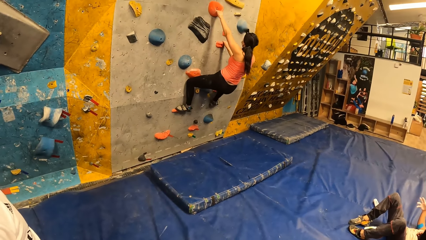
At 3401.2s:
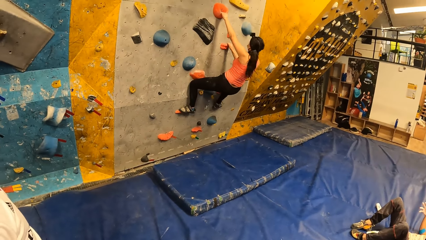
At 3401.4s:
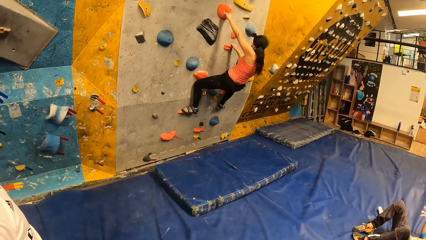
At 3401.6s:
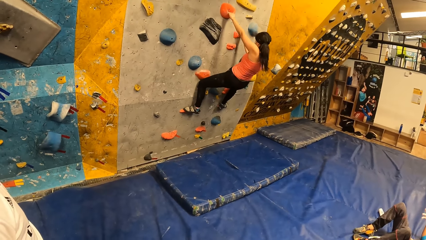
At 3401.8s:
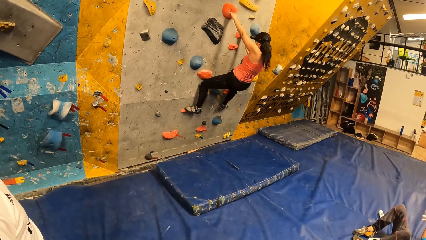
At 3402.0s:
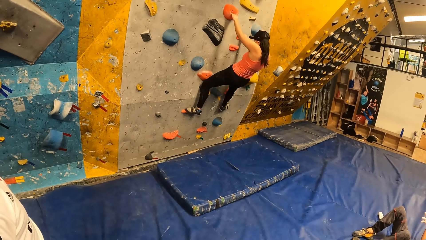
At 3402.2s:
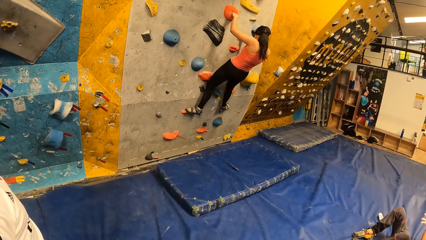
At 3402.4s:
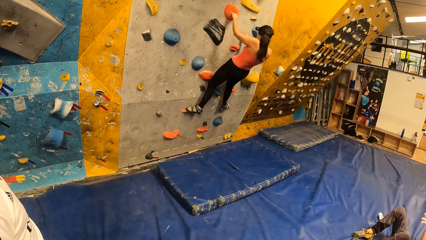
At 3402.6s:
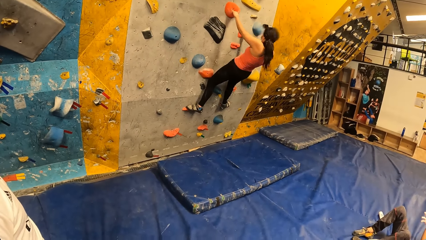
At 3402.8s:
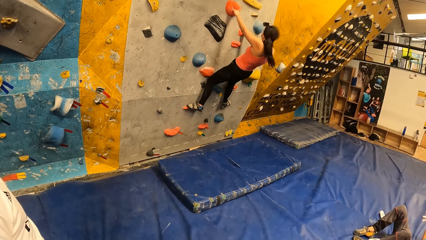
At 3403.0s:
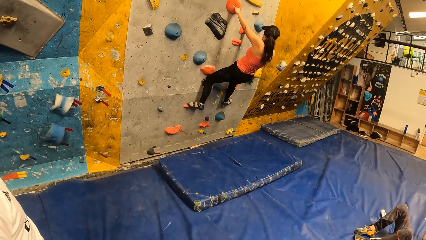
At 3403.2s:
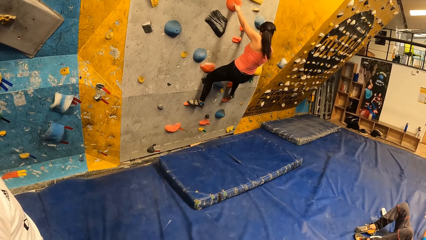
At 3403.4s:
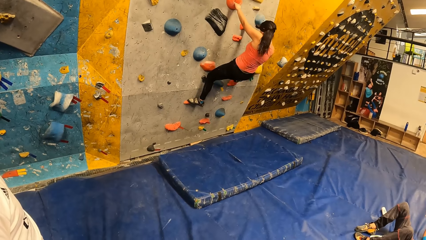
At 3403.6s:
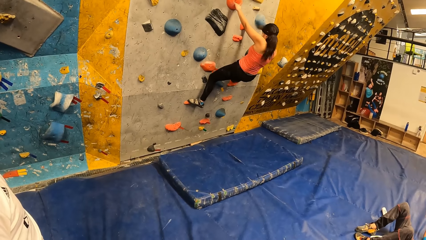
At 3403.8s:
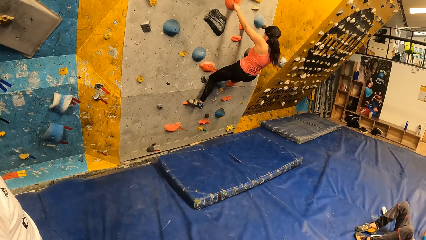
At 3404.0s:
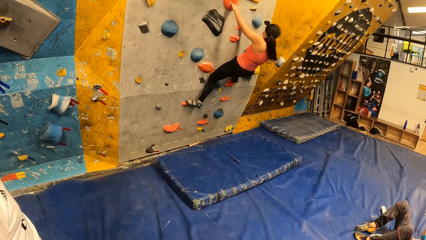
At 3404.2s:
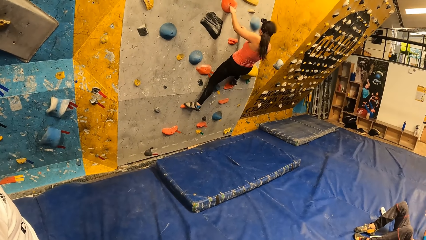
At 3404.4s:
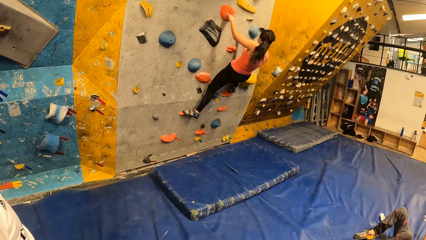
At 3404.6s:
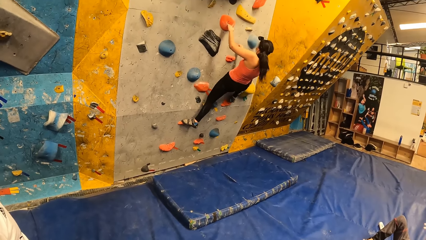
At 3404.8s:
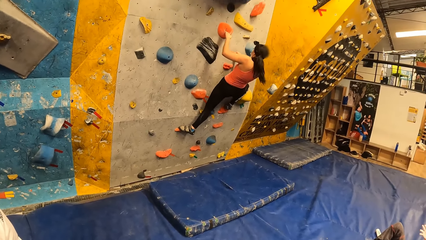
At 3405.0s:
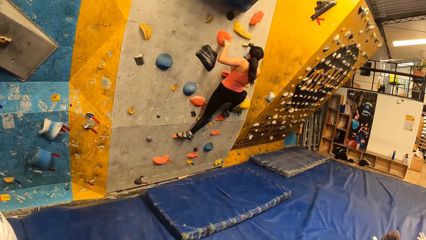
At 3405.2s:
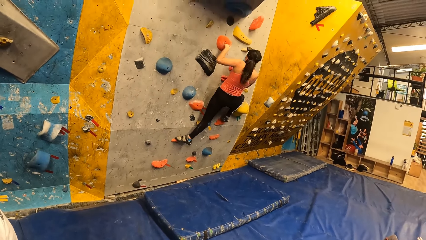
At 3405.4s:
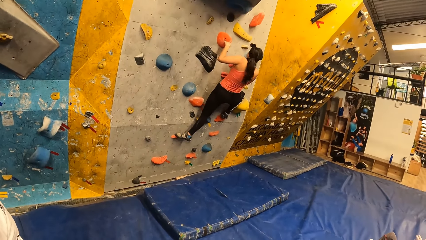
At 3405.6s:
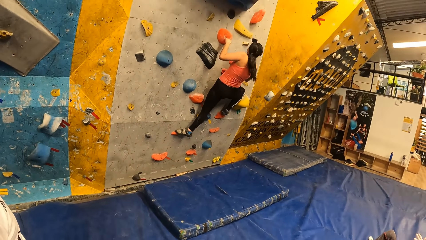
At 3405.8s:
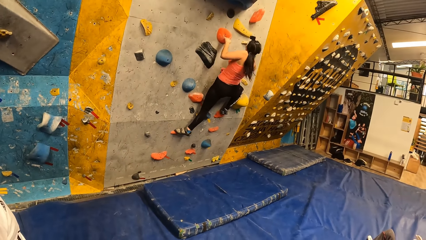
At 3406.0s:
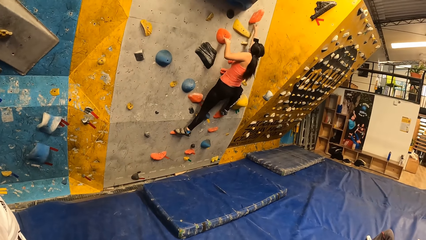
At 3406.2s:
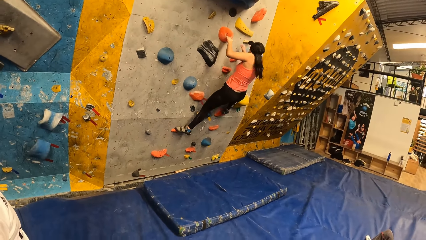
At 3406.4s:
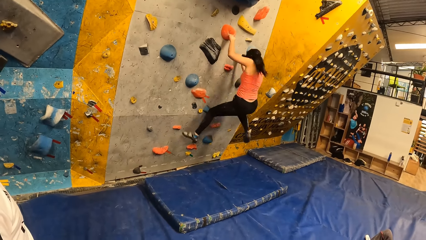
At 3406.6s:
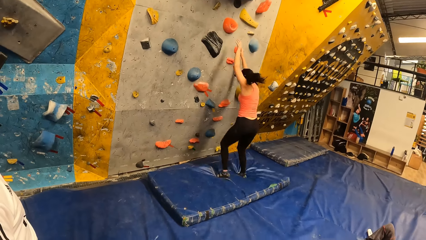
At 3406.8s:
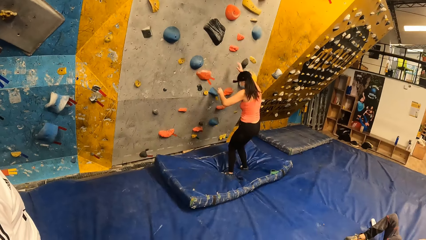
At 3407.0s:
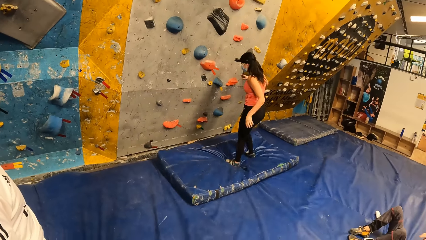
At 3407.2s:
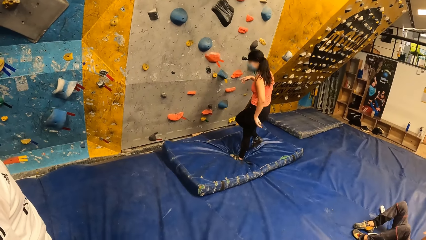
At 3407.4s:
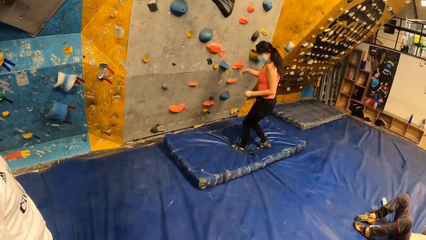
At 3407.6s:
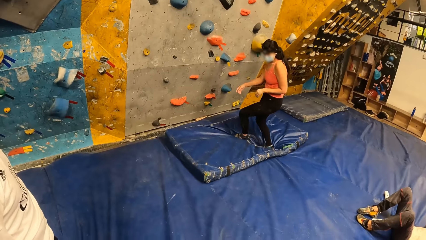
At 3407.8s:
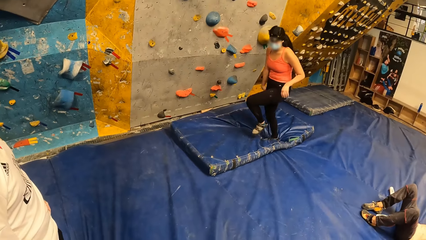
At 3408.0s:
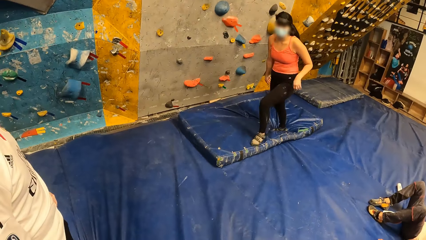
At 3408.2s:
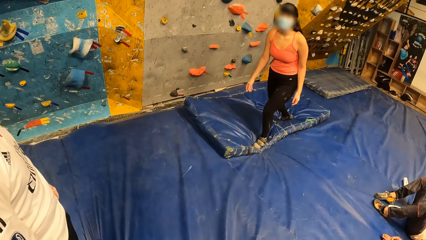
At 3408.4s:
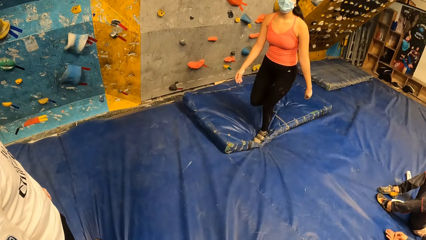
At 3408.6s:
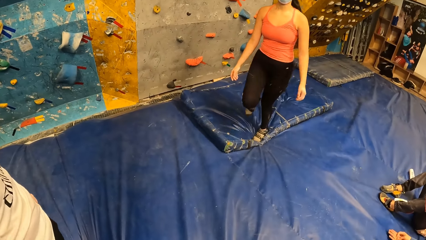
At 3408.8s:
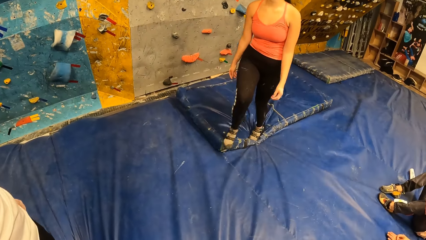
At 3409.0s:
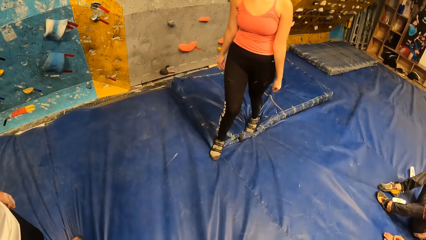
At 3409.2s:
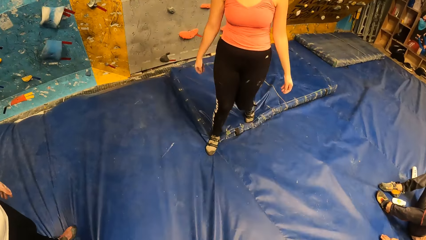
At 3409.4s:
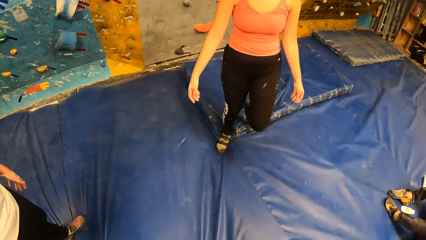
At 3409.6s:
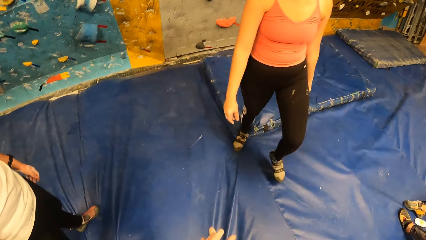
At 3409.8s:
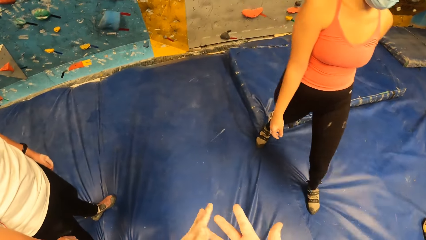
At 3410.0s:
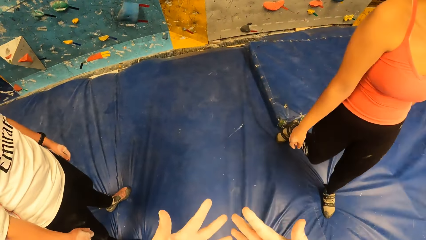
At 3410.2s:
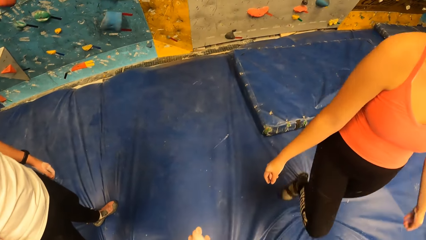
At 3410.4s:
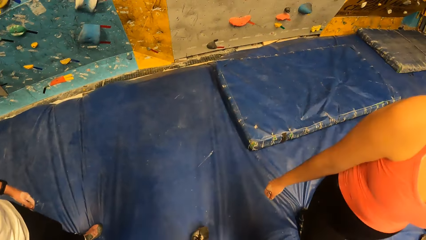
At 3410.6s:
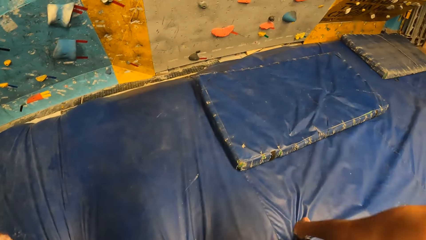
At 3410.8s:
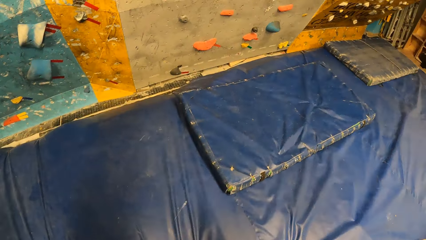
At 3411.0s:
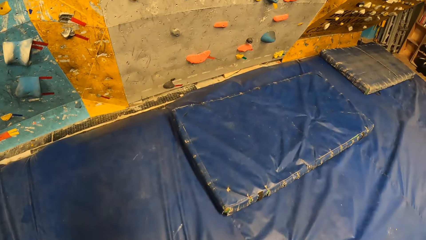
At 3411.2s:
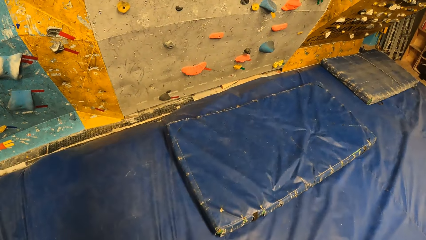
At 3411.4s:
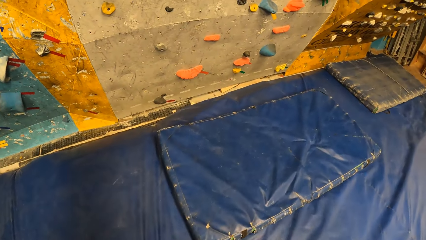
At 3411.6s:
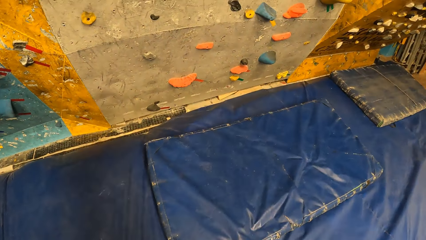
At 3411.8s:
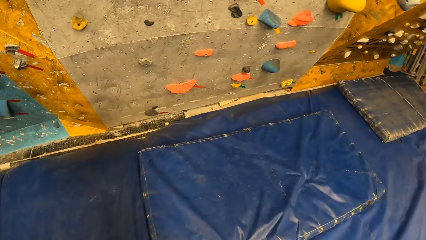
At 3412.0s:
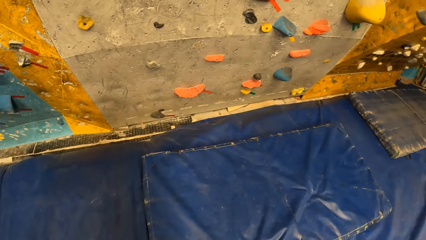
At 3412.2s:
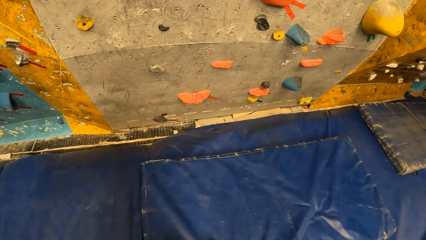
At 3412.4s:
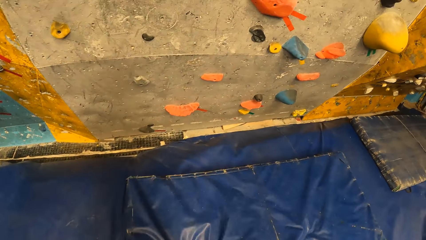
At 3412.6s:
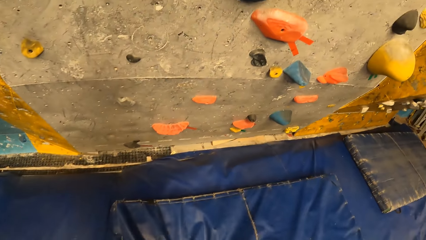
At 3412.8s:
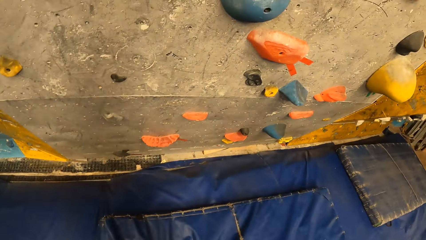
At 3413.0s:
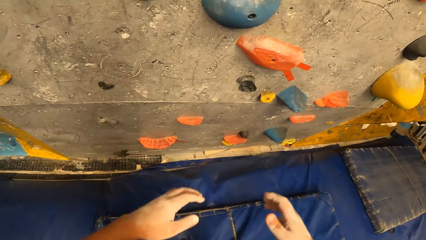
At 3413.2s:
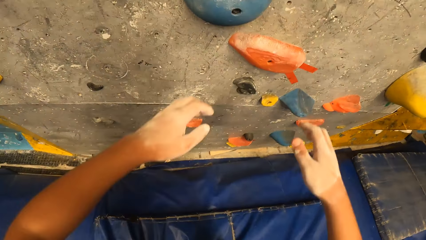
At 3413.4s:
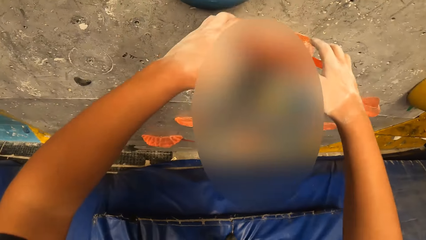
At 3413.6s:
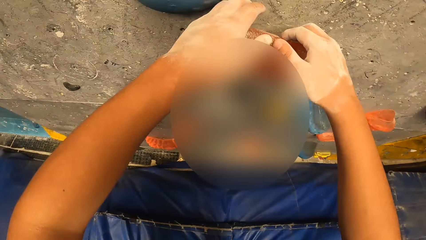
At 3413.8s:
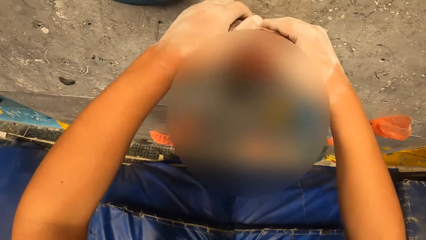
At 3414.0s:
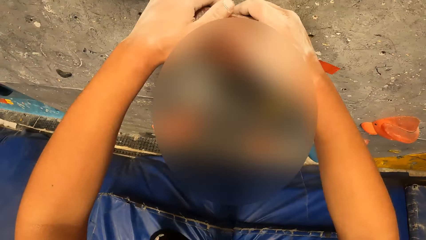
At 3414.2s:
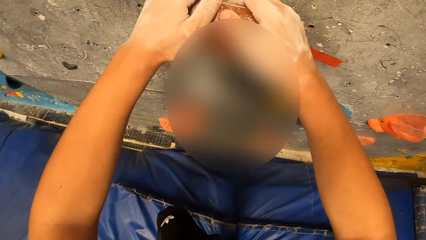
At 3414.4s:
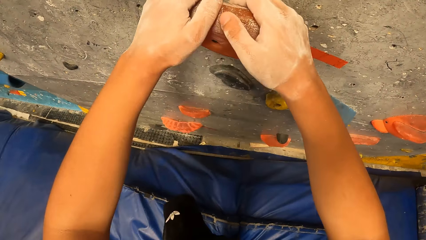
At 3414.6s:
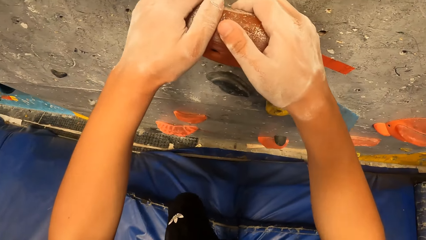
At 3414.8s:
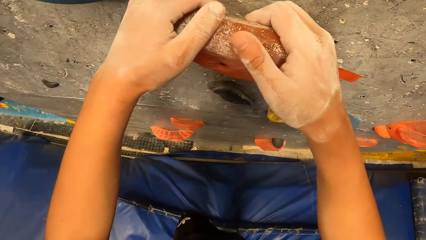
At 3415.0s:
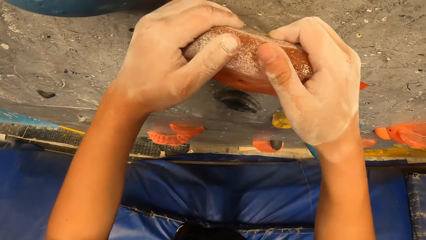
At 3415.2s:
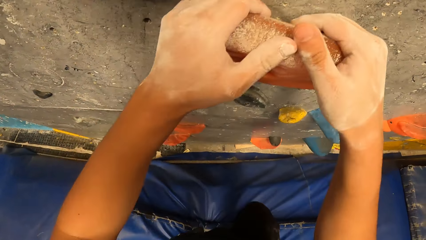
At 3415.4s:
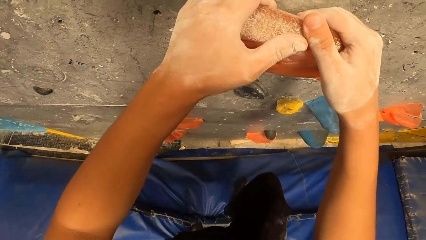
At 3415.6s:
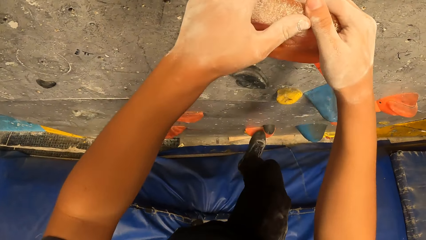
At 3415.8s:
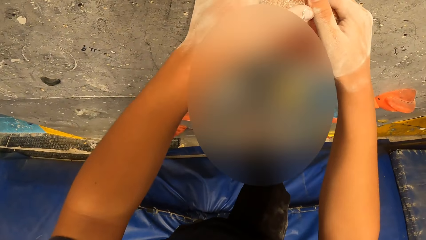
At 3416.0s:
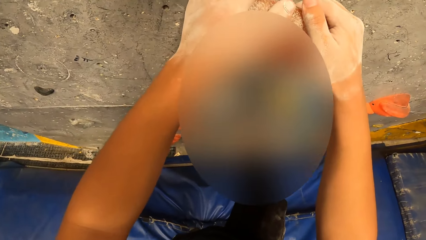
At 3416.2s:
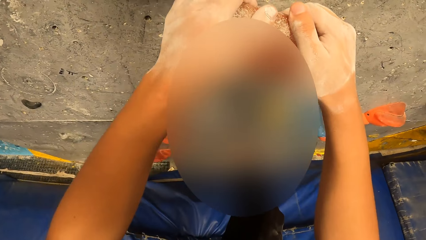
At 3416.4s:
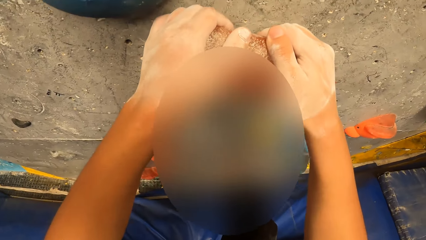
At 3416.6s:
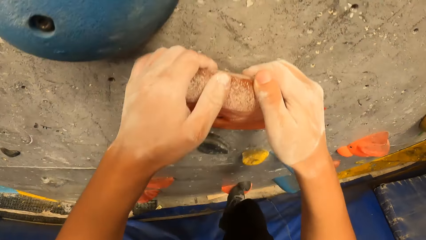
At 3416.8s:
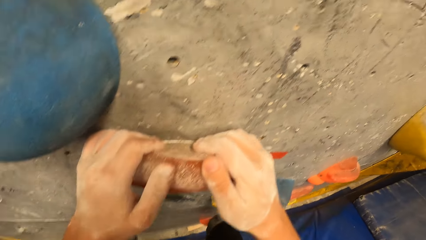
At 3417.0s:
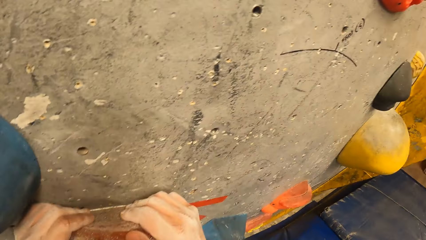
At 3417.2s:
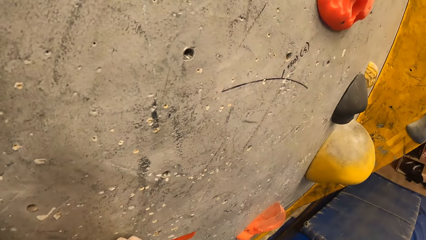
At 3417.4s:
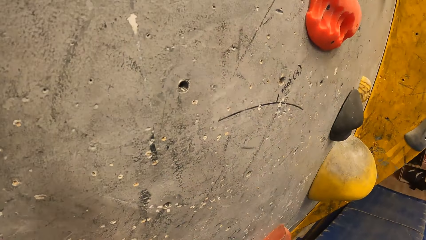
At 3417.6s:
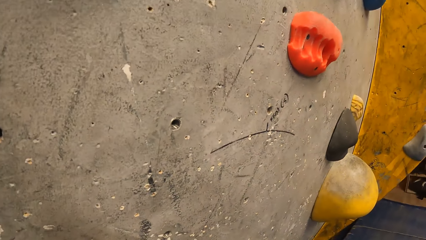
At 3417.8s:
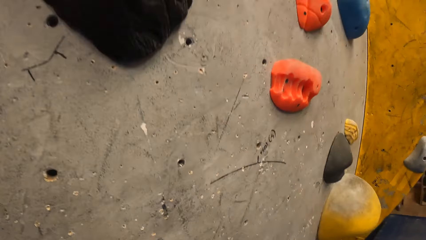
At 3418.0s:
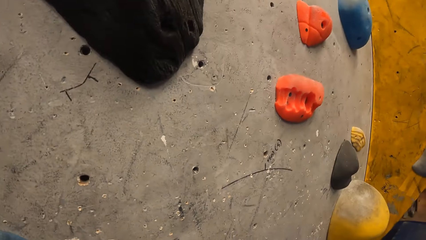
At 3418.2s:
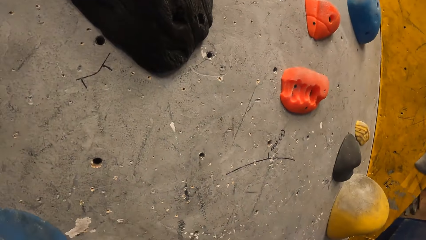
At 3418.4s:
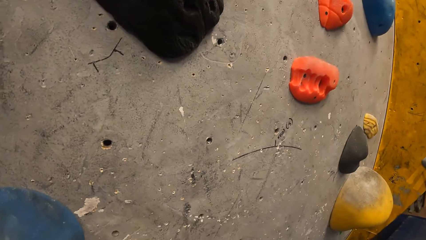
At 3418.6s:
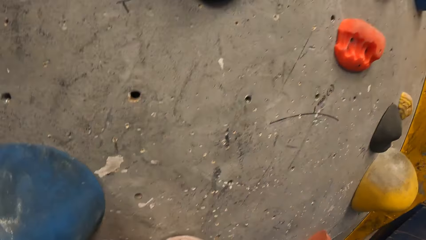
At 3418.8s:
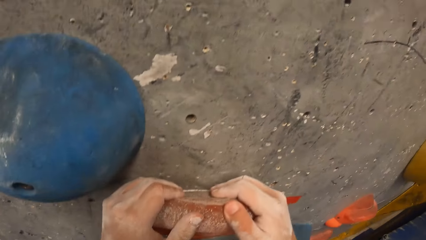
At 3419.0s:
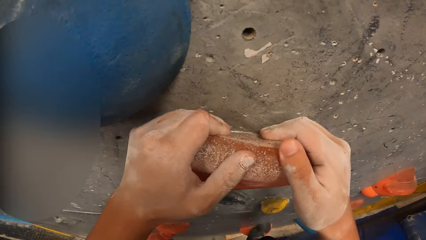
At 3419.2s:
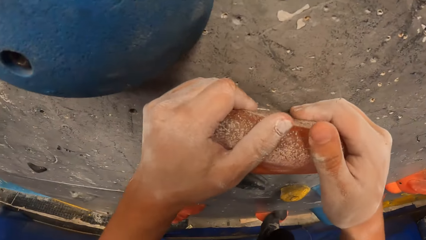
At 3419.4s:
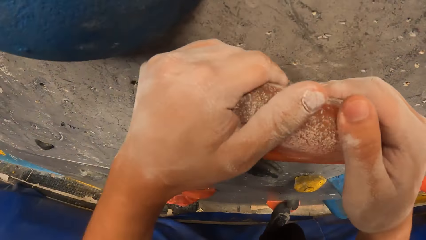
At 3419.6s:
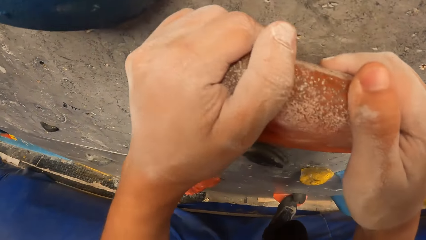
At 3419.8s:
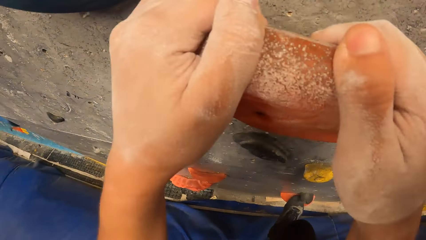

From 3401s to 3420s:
A woman holds the wall grip. The woman steps on the wall grip. The woman jumps down the bouldering wall. The woman walks from the wall. The woman walks towards the camera wearer. The camera wearer walks towards the bouldering wall. She moves her hands. She holds the wall grip. She steps on the wall grip. She climbs the bouldering wall with both hands. She looks at the wall grip. She looks at the wall.
